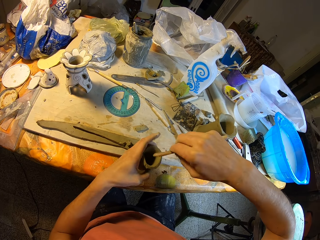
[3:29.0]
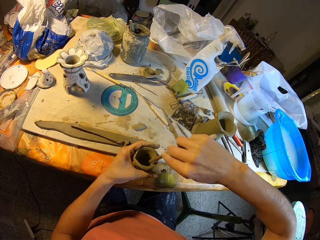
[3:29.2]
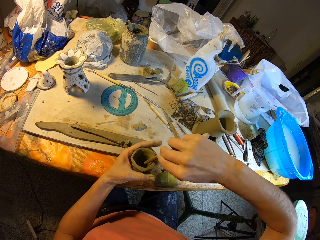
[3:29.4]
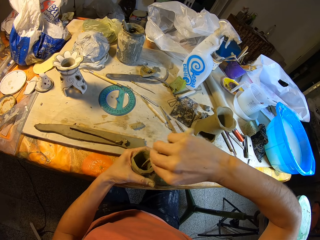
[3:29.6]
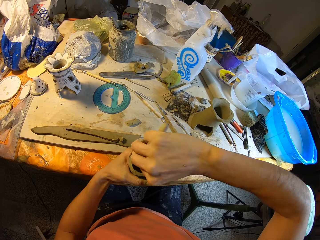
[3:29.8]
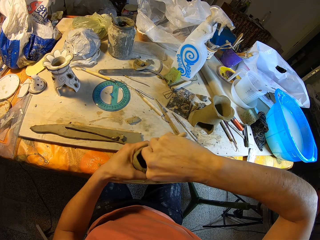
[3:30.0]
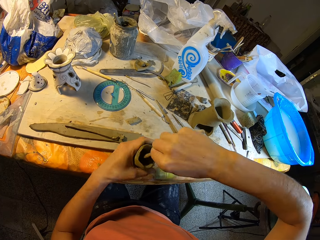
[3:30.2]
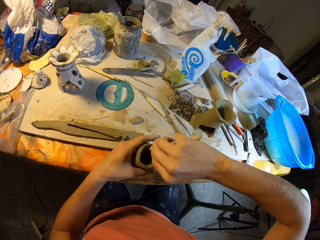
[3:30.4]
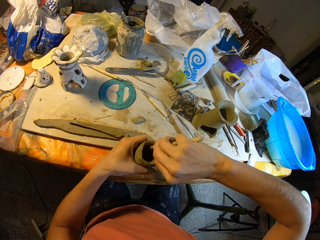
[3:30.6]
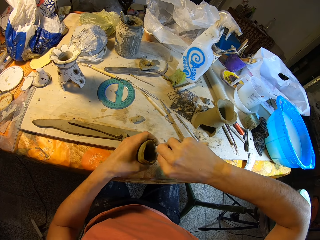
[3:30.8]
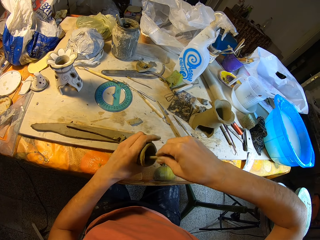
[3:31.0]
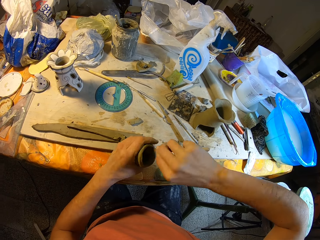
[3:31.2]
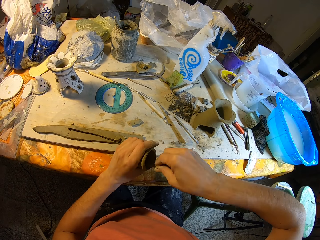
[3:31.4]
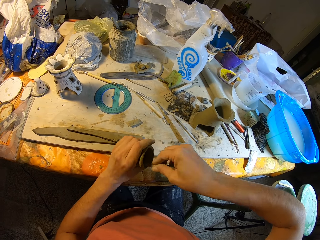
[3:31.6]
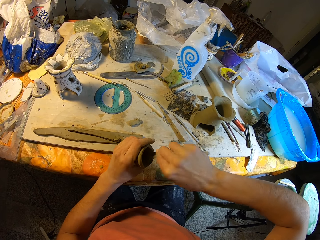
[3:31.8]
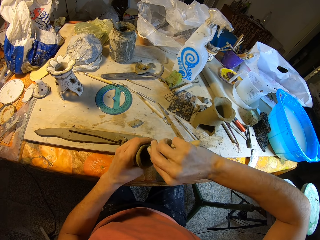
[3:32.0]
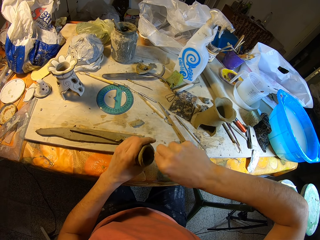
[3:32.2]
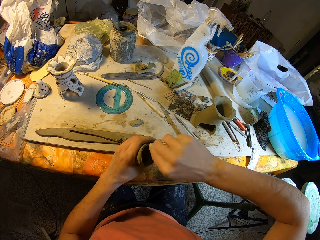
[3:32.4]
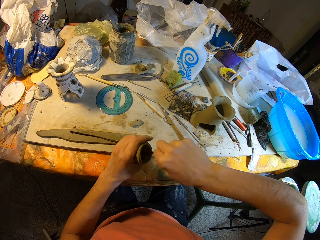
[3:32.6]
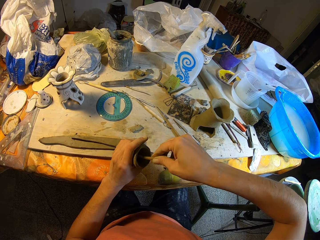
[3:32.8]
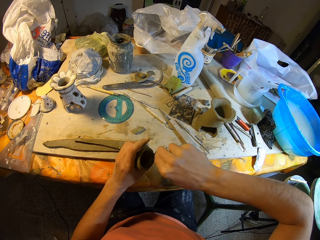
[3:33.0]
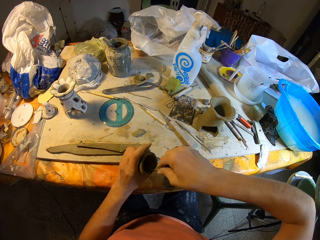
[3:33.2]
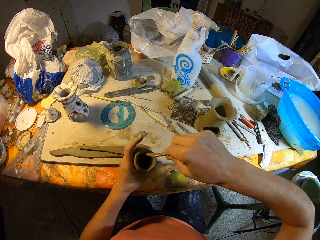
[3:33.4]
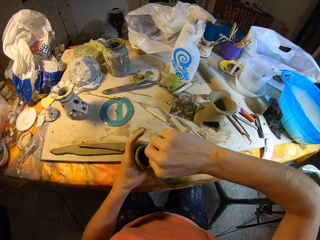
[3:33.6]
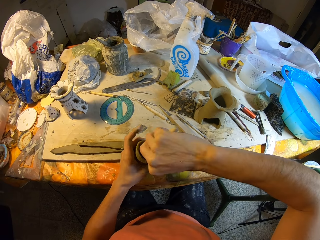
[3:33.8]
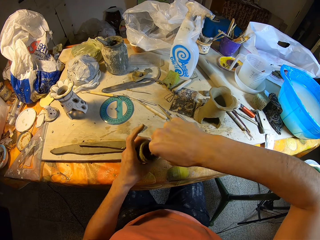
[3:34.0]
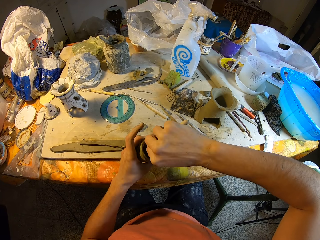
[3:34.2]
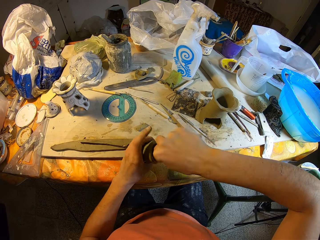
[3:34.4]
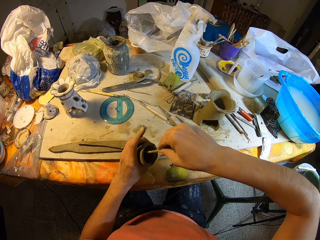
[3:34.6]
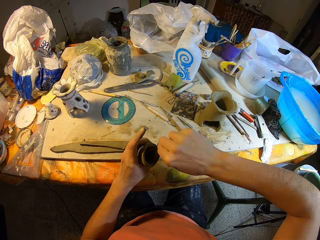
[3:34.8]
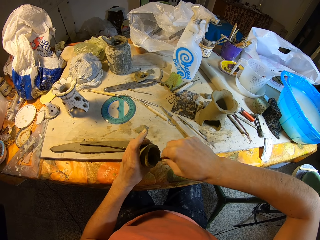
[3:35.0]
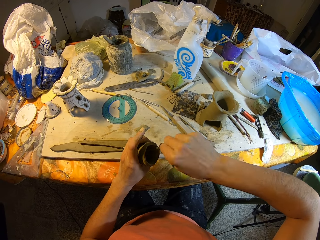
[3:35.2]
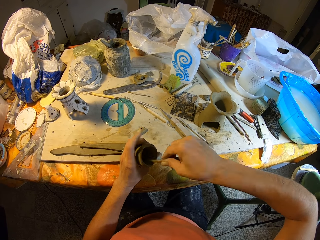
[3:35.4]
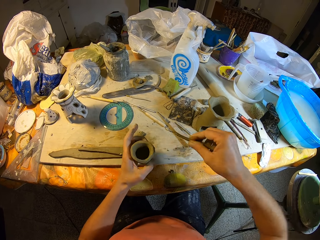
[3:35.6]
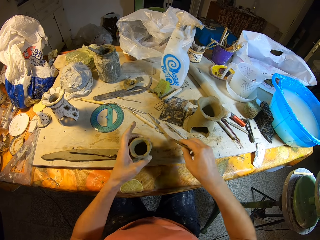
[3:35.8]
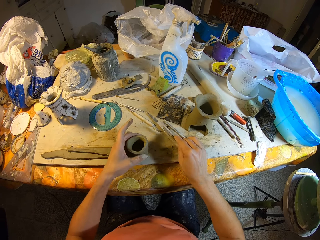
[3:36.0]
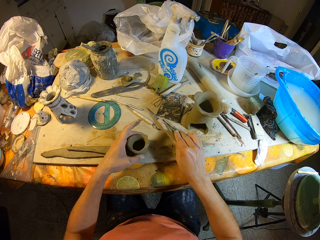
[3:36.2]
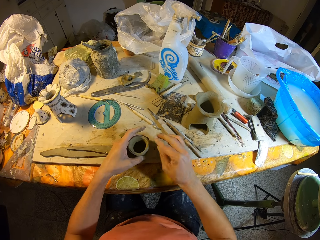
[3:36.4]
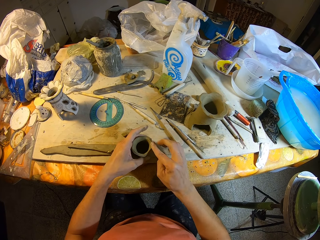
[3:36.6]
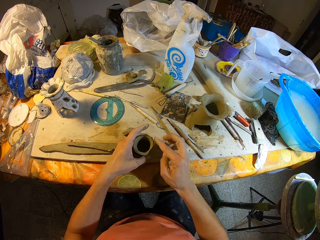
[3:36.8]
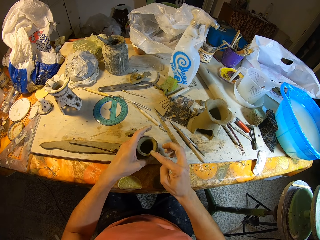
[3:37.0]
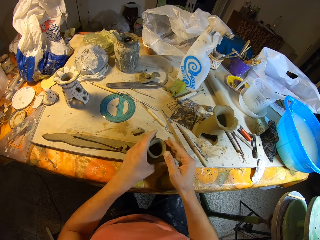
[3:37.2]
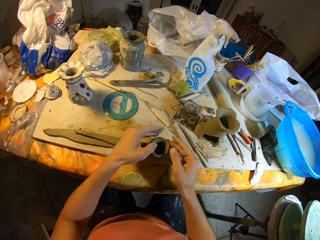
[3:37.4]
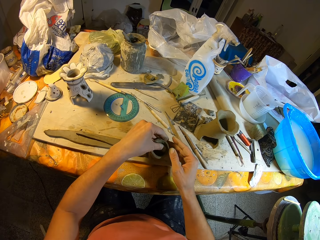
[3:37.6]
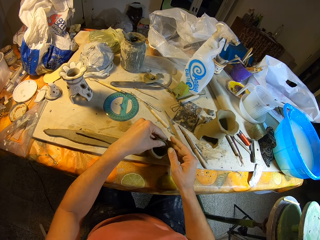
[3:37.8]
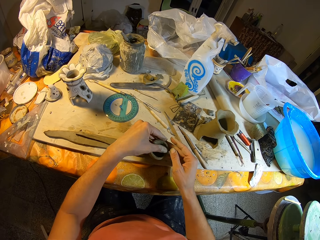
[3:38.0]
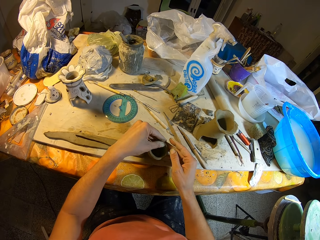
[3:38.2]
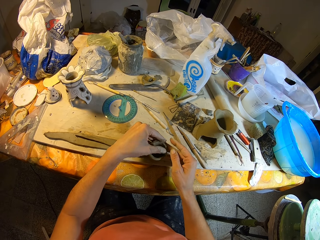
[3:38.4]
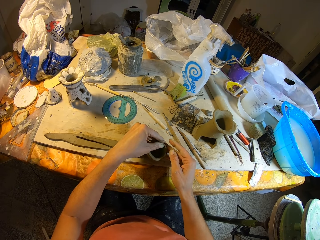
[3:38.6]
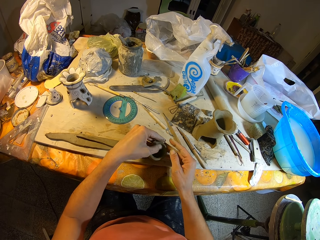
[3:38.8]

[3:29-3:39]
The camera wearer drops the modeling wood in his right hand on the table. He puts the clay on the table. He smoothens the clay vase in his left hand with his right hand.

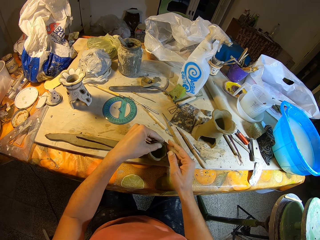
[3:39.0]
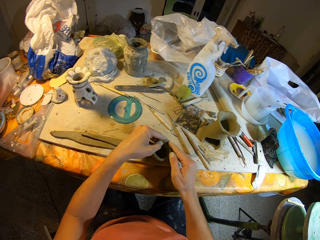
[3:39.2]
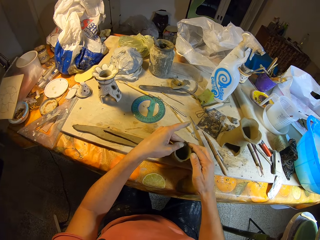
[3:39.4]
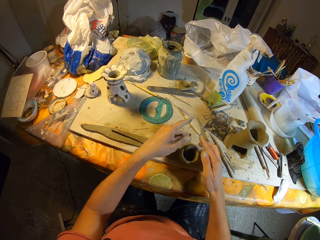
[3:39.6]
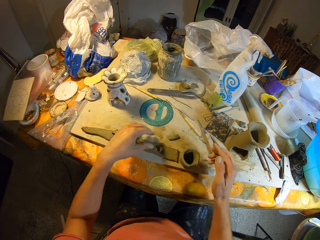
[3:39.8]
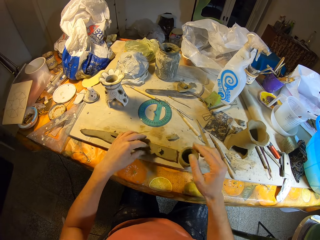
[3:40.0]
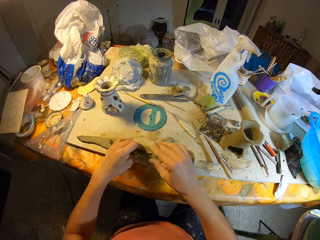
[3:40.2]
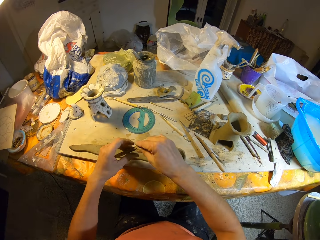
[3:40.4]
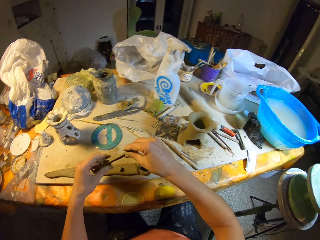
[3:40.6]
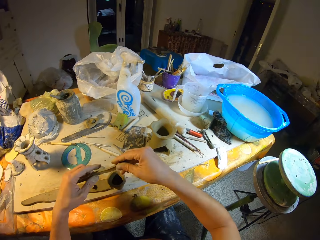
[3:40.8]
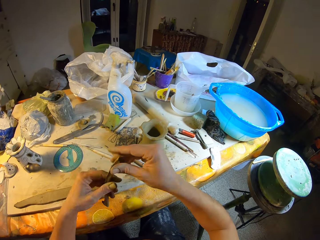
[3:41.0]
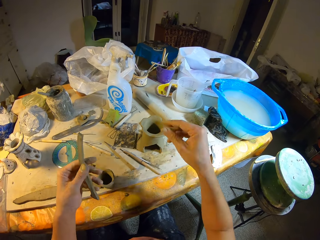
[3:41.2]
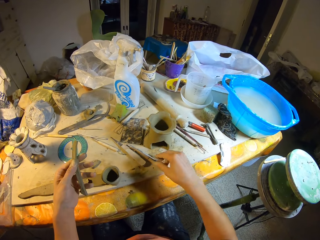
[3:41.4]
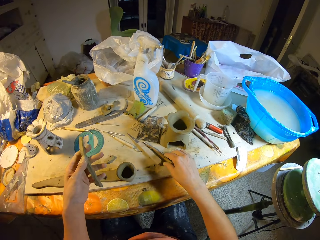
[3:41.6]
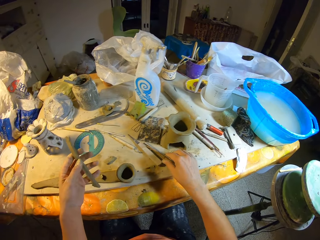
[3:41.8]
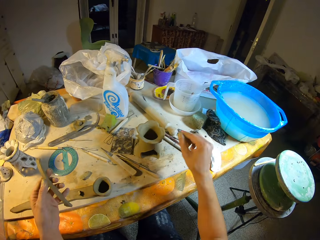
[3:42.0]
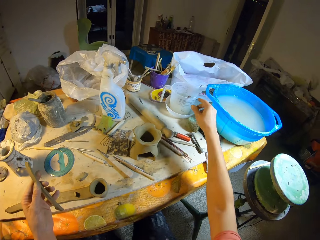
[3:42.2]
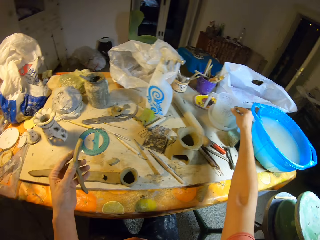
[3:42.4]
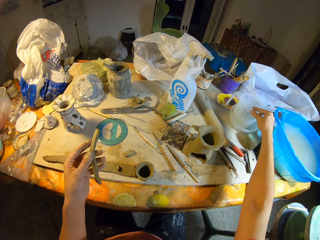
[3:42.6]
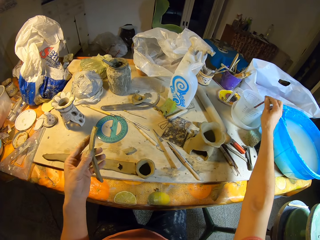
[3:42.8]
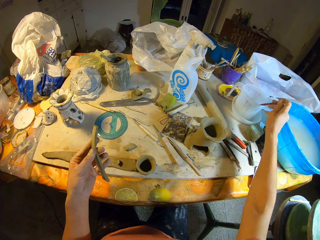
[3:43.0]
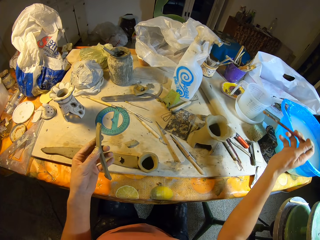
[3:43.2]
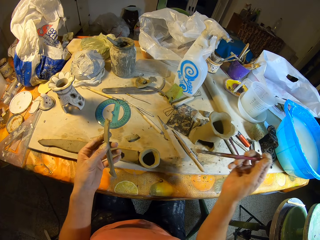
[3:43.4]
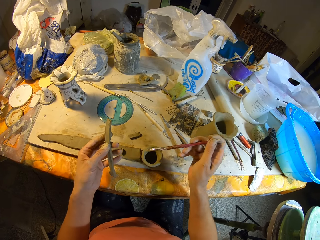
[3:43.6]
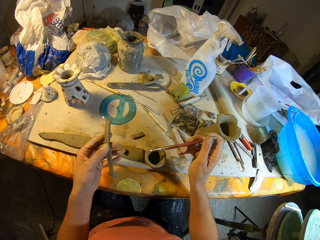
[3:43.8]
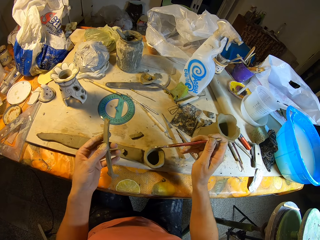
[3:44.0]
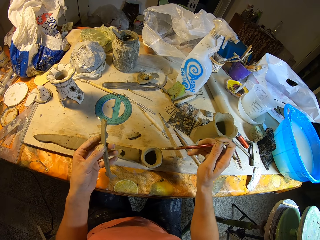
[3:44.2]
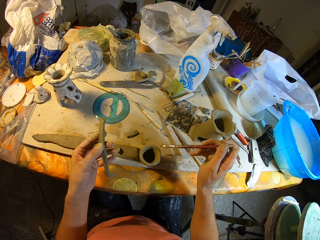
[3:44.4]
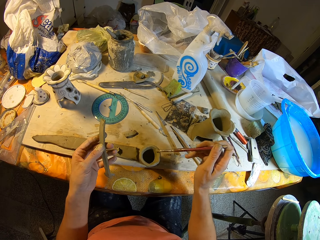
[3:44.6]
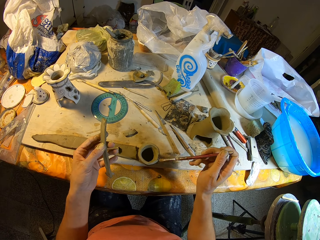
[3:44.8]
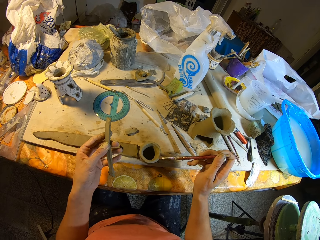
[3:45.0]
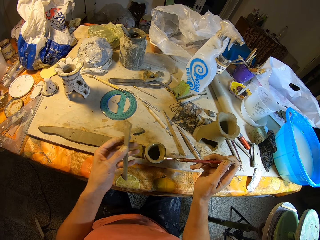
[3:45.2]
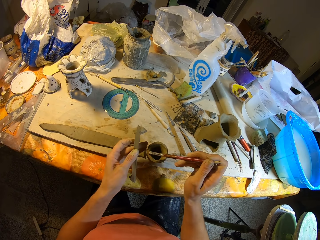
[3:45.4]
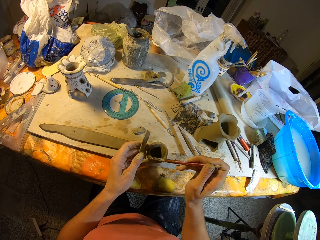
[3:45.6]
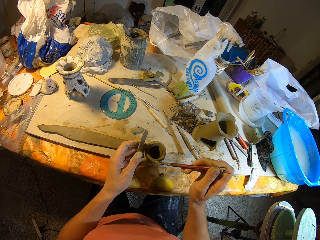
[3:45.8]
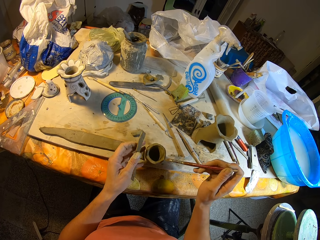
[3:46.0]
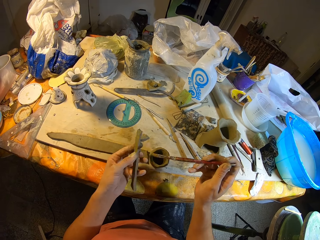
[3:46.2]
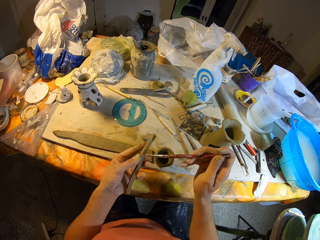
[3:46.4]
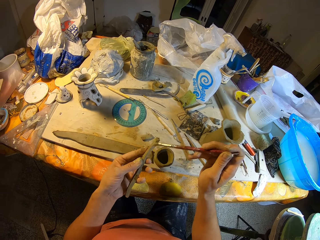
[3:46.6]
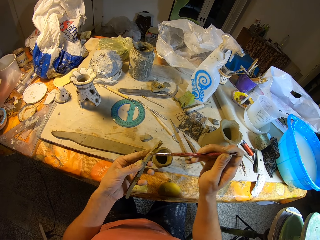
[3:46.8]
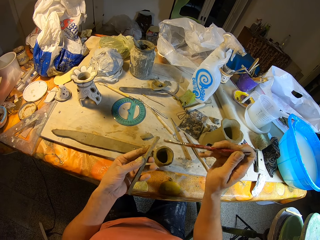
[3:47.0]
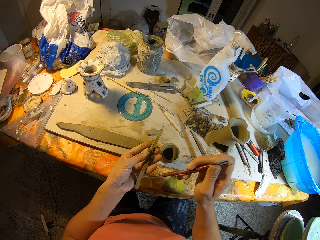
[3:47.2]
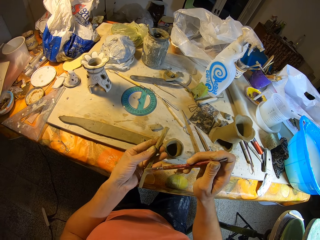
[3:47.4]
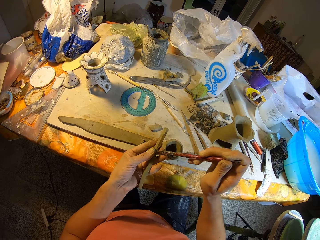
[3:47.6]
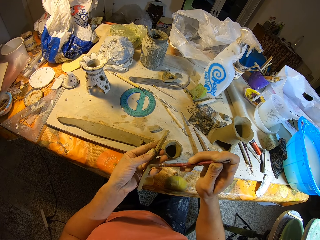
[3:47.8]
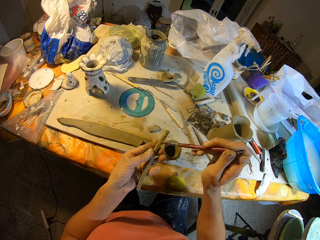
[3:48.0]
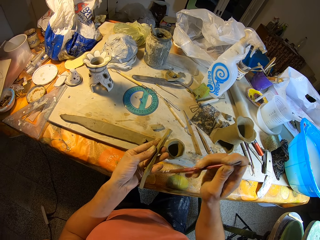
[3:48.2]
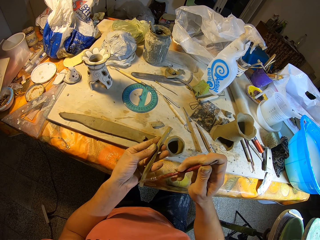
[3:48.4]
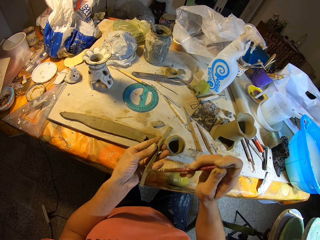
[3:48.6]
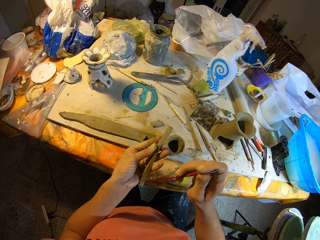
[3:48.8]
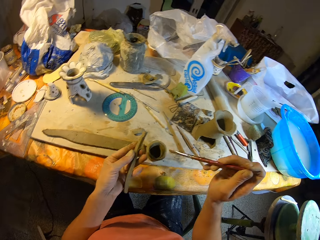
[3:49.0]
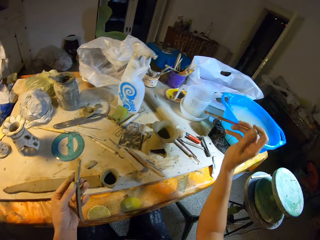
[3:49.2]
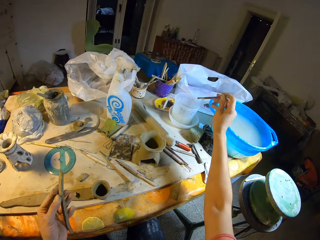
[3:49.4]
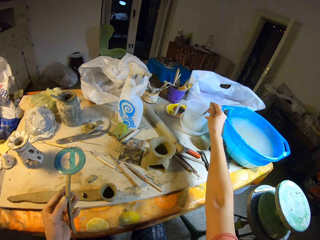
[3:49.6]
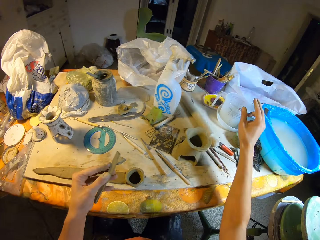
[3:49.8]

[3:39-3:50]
The camera wearer picks up the clay from the table with his left hand. He picks up the modeling wood with his right hand. He moves his hand. He picks up the brush from the jug of water with his right hand. He wets the clay vase with the brush in his right hand. He wets the clay in his left hand with the brush in his right hand. He drops the brush in his right hand in the jug of water.
